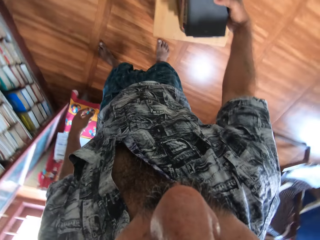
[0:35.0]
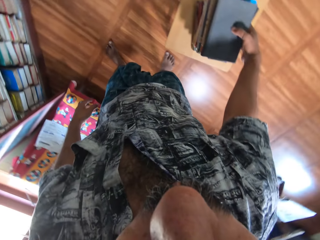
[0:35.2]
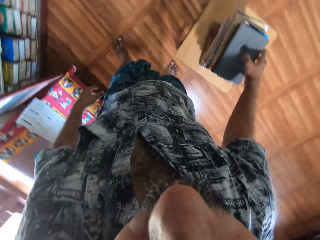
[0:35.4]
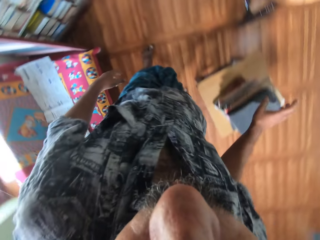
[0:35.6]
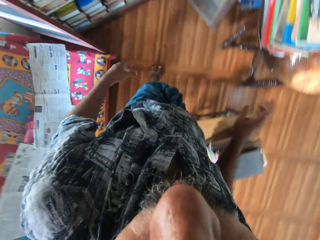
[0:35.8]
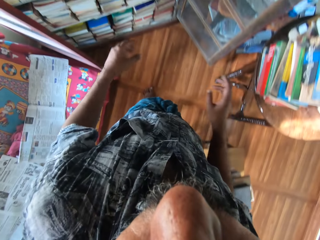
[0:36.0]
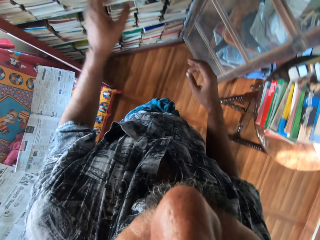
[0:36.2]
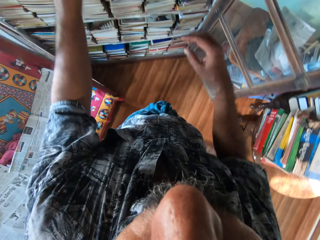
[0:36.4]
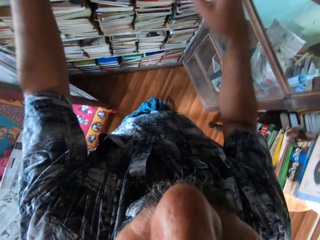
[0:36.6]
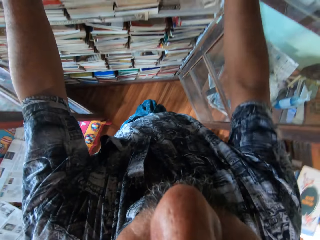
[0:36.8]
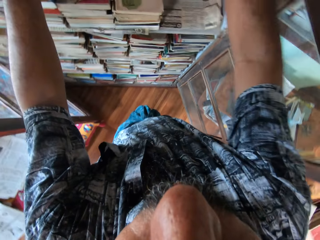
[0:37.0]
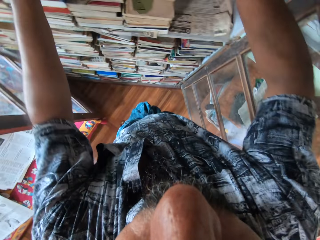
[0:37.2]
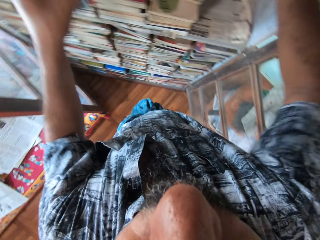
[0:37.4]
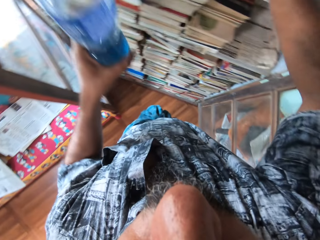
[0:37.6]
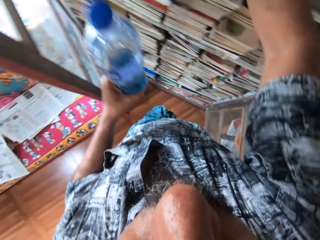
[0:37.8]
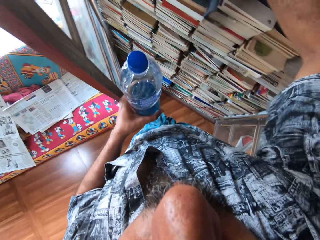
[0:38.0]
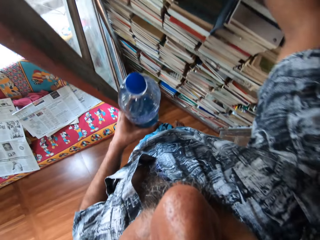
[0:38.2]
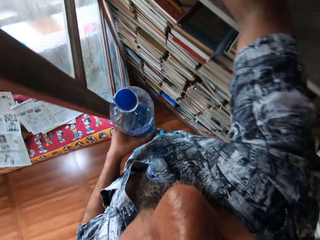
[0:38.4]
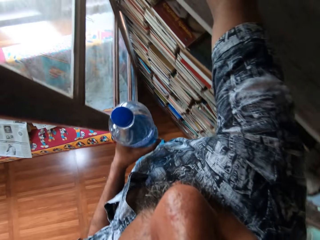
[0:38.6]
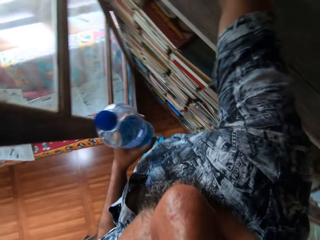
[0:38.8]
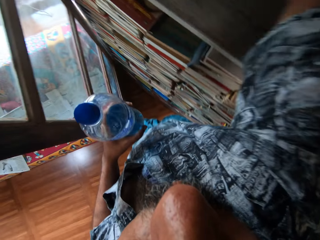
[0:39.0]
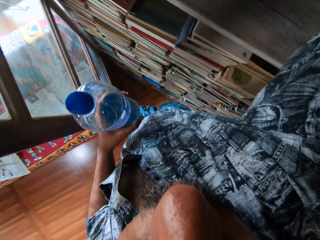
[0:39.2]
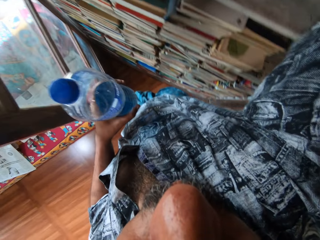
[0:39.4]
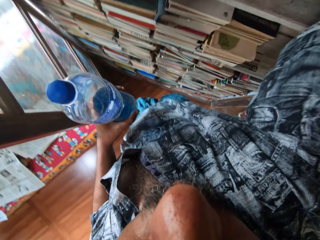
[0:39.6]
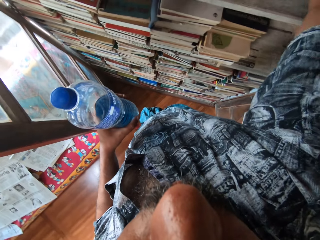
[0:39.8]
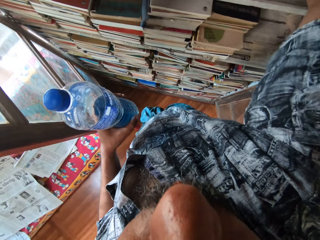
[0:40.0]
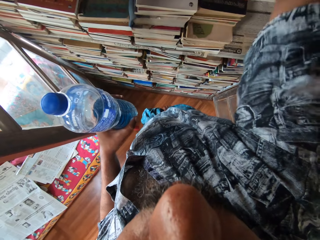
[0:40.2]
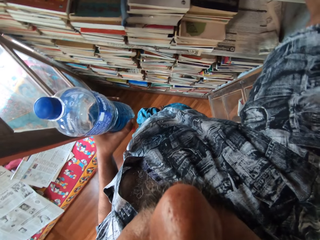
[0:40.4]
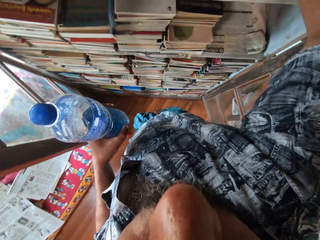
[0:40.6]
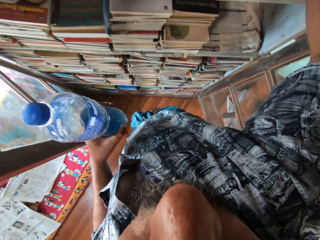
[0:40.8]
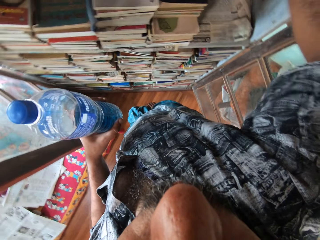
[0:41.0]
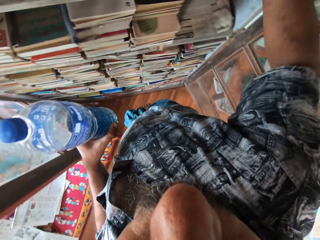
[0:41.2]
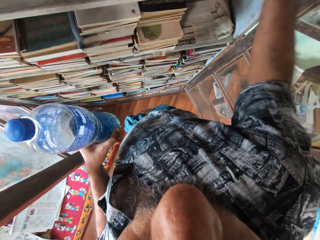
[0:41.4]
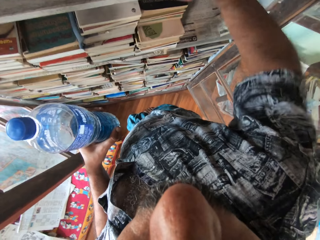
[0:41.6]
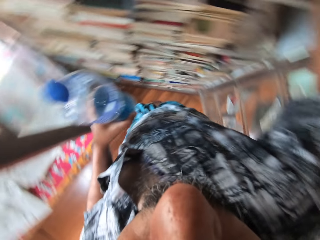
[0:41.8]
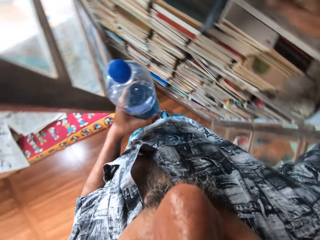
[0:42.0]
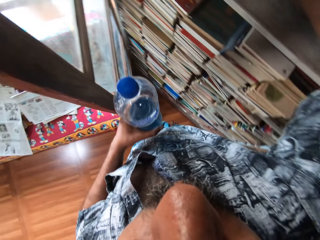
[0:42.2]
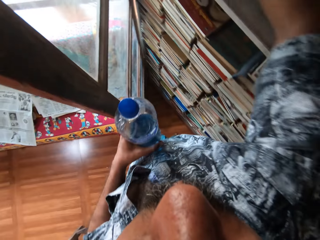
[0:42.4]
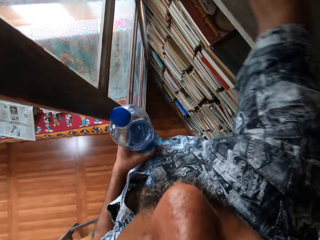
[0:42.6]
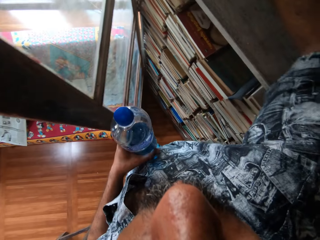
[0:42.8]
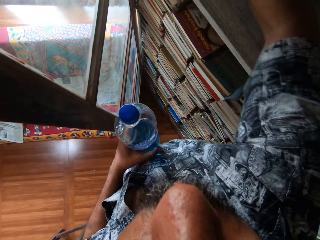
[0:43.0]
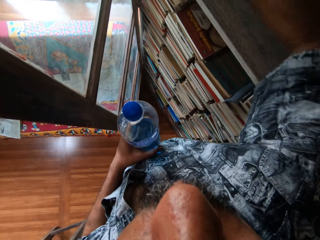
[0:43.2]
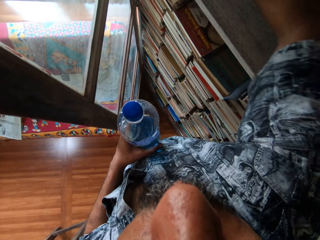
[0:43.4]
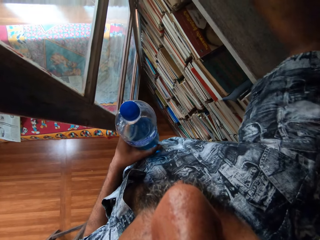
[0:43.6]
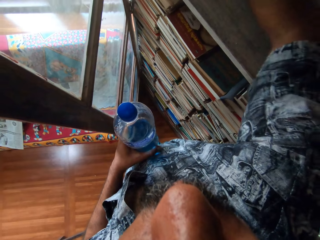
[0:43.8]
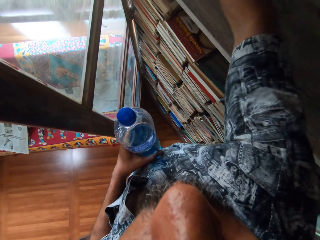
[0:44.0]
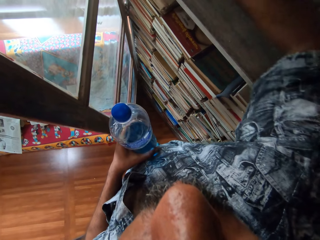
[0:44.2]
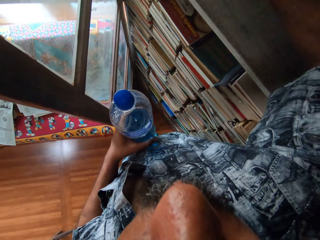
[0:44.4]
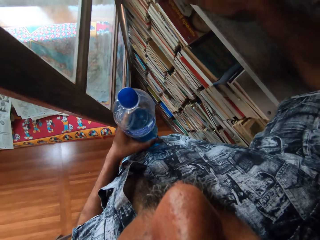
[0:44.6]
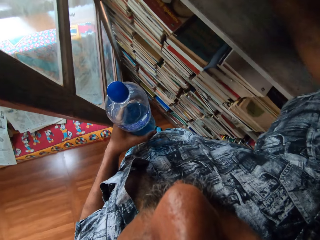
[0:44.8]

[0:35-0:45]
The camera wearer drops the books on the stool with his right hand. He removes a plastic bottle from the bookshelf with his left hand. He cleans the top layer of the bookshelf with a towel in his right hand.

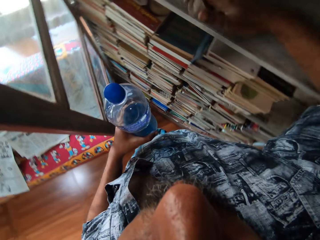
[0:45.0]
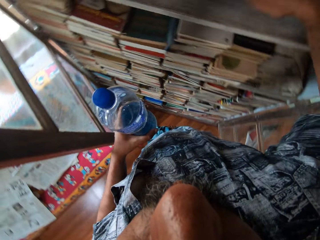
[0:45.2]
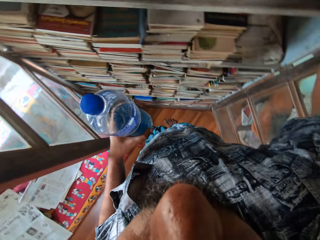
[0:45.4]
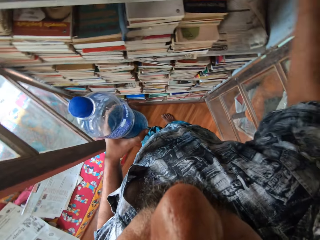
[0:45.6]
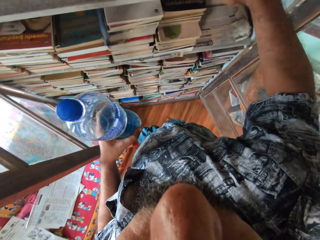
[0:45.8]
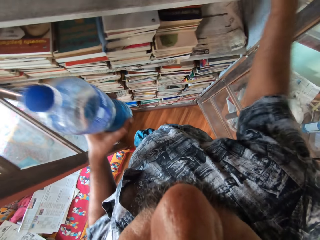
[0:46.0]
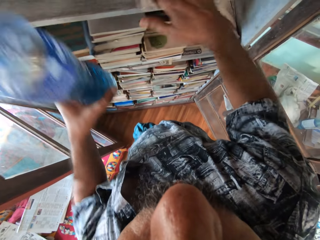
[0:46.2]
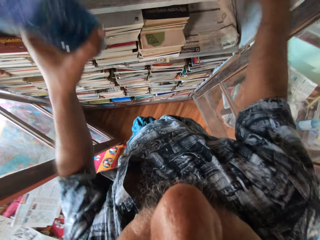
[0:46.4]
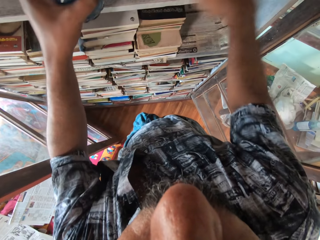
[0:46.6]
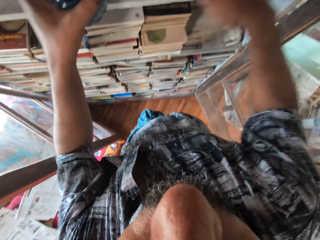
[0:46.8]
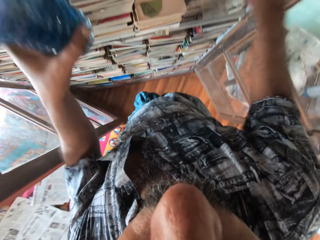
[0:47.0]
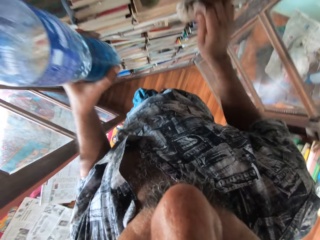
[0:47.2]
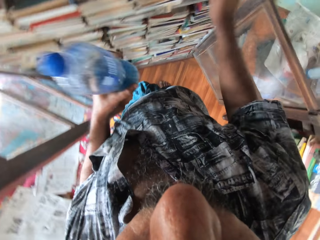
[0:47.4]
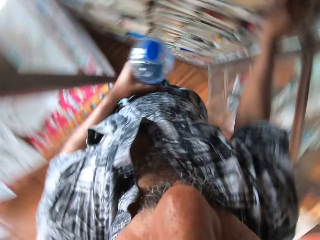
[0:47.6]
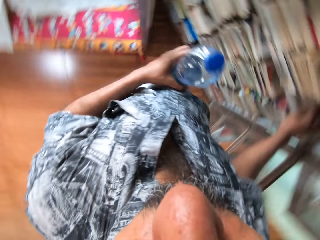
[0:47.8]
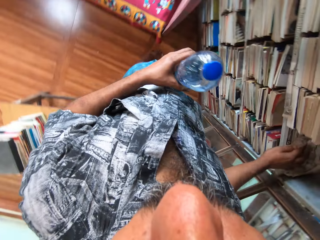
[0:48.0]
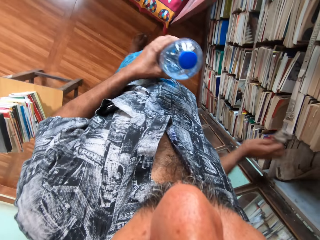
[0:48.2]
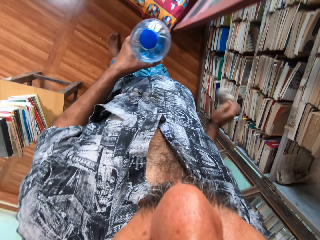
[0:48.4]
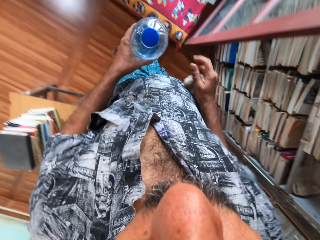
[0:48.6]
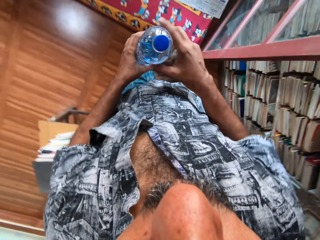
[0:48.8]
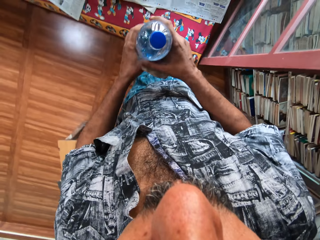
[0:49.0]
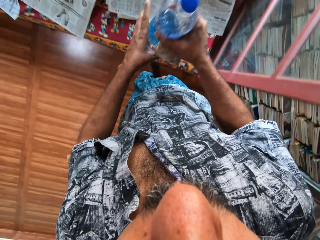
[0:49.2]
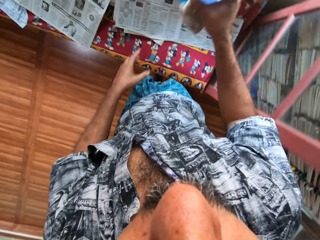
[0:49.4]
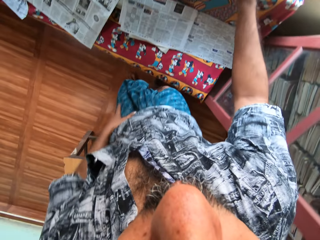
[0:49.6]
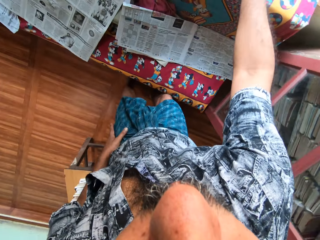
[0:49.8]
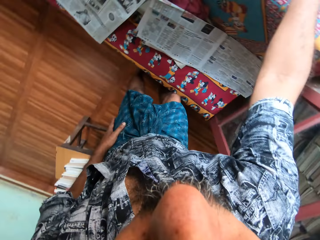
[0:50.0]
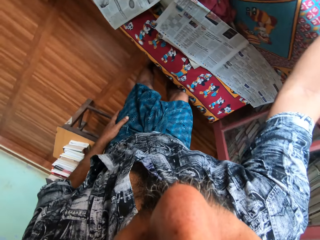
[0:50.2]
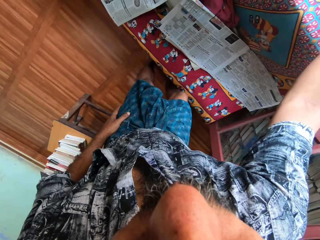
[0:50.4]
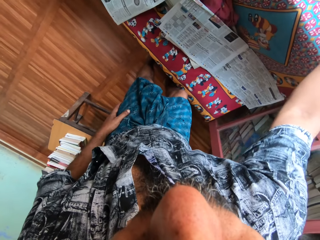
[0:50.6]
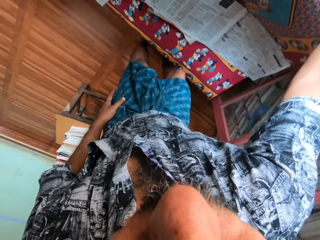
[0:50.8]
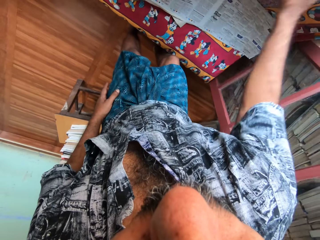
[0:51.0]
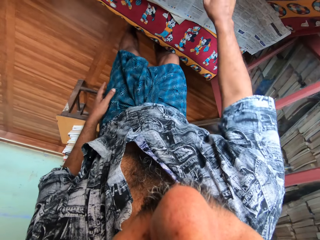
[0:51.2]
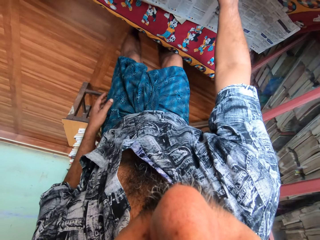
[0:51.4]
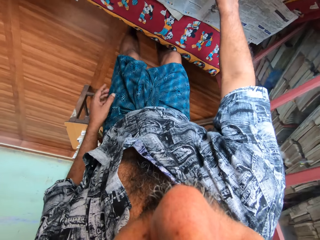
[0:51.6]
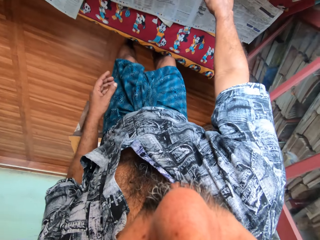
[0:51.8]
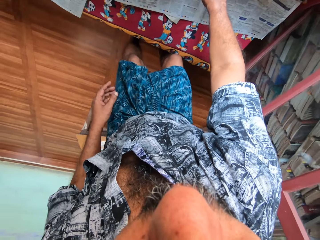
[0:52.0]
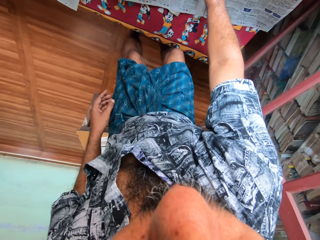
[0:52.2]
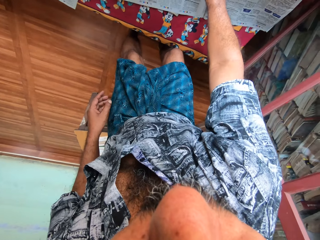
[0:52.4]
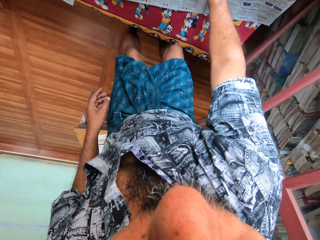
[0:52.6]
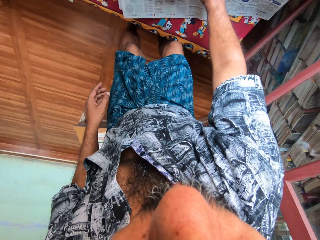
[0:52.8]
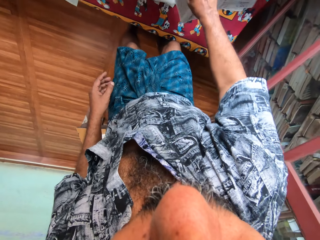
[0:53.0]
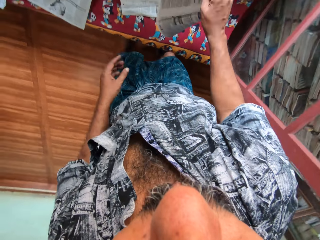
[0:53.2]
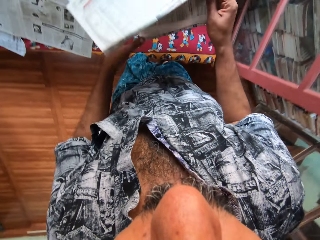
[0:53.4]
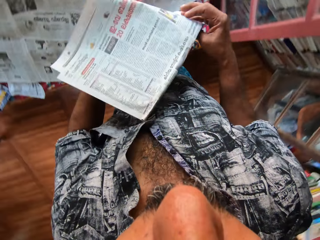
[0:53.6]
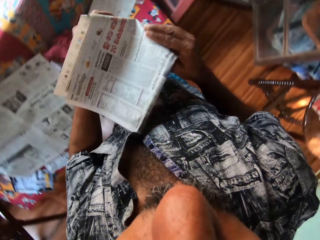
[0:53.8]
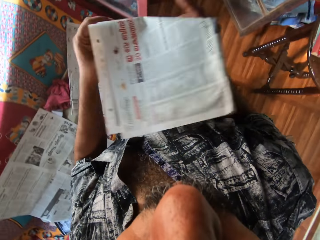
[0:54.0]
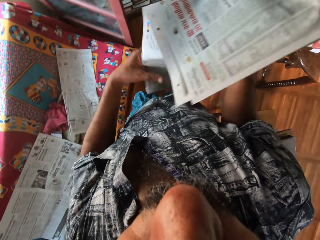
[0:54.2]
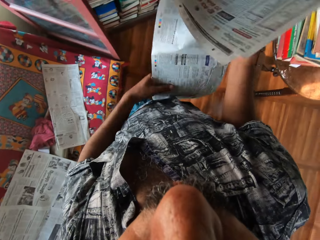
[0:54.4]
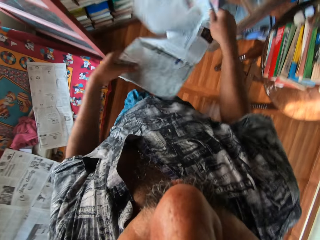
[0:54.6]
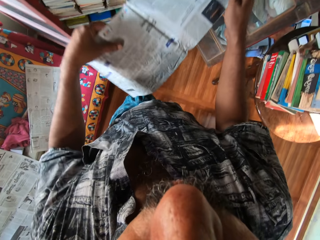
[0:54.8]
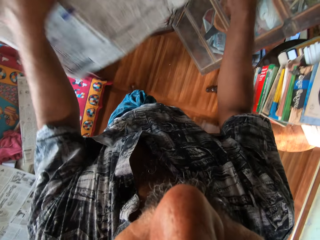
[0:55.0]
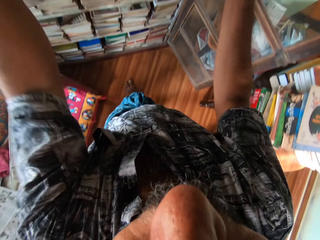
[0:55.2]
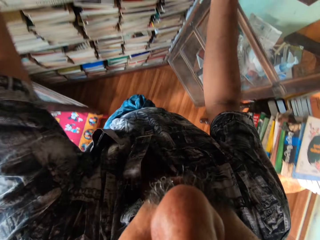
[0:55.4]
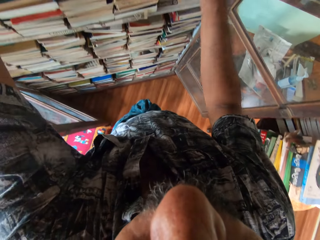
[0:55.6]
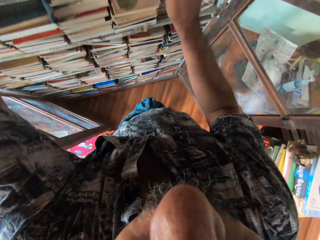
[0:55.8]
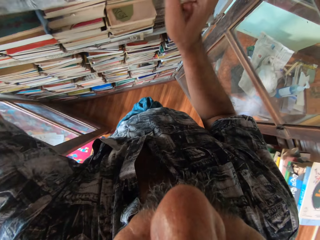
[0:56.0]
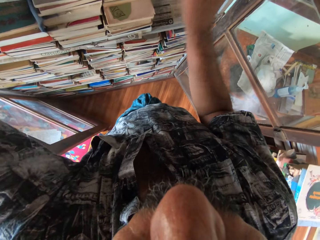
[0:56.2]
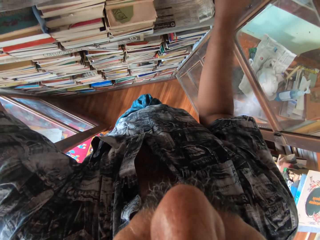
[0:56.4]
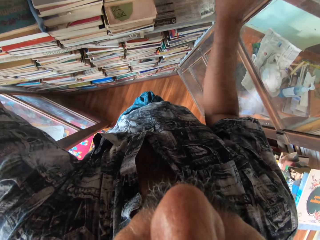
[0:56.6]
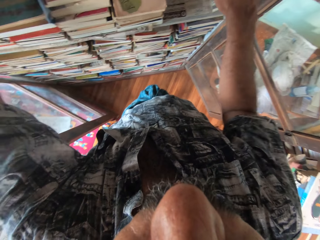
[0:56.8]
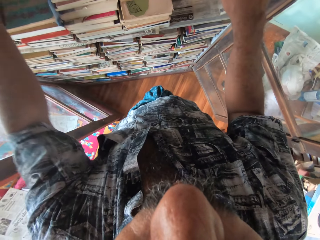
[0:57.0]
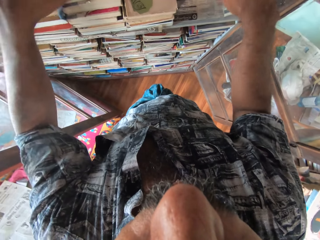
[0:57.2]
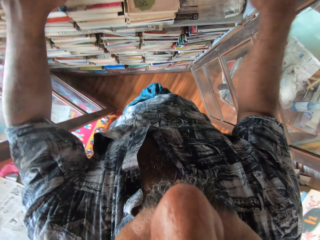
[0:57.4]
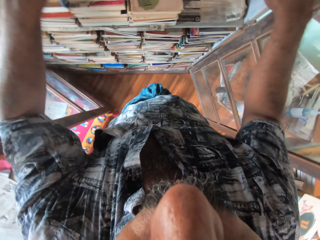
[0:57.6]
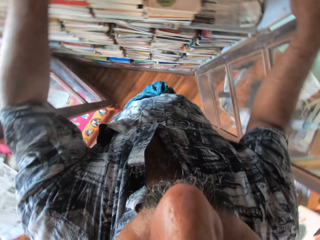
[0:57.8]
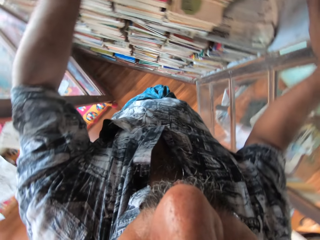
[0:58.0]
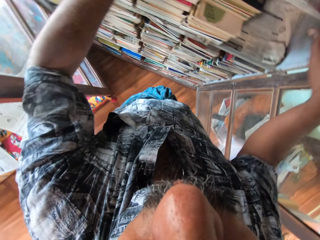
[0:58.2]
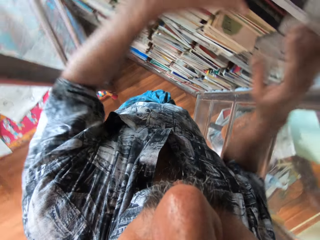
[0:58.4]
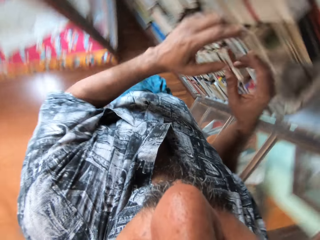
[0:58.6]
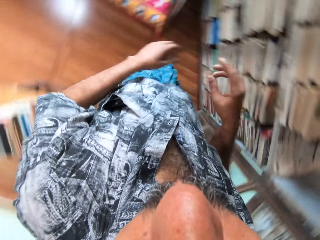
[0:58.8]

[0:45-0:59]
The camera wearer places the towel on another layer of the bookshelf with his right hand. He removes the towel from the bookshelf with his right hand. He passes the plastic bottle to his right hand from his left hand. He drops the plastic bottle and the towel on a window sill with his right hand. He picks a piece of newspaper from a couch with his right hand. He talks to a woman. He holds the piece of newspaper in both hands. He places the piece of newspaper on the top layer of the bookshelf with both hands.
